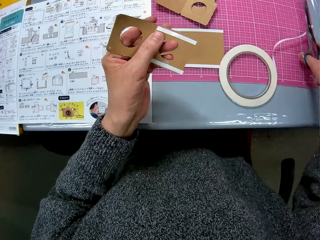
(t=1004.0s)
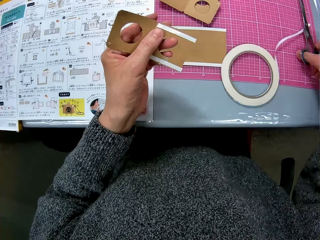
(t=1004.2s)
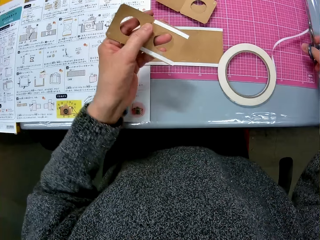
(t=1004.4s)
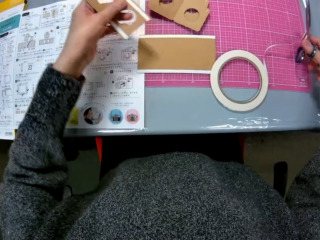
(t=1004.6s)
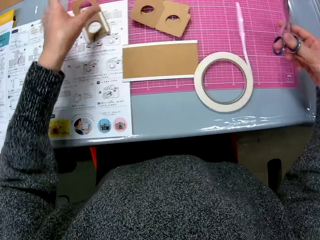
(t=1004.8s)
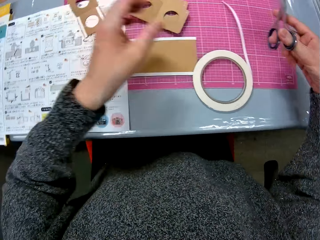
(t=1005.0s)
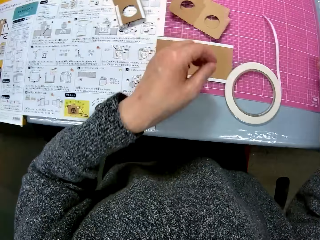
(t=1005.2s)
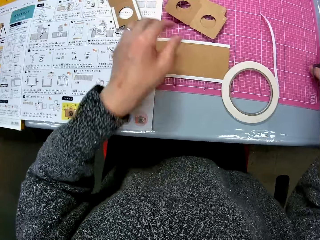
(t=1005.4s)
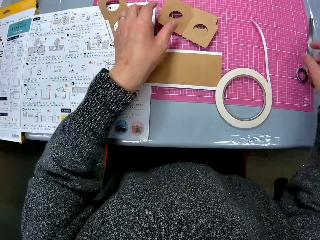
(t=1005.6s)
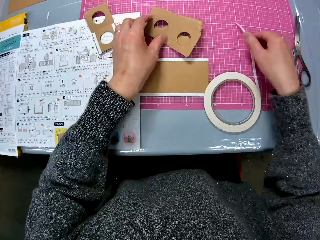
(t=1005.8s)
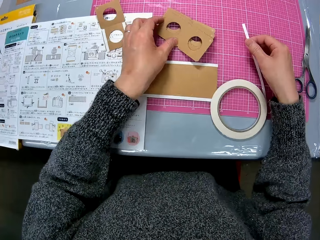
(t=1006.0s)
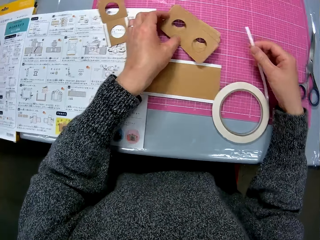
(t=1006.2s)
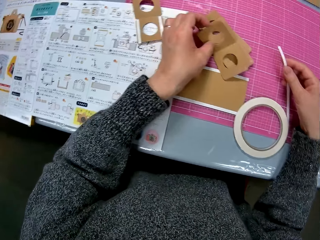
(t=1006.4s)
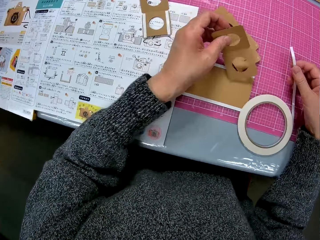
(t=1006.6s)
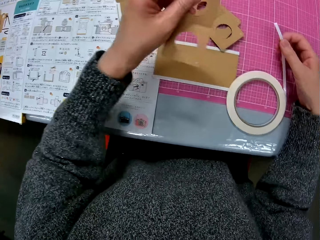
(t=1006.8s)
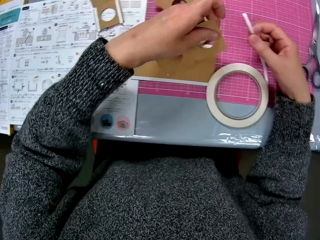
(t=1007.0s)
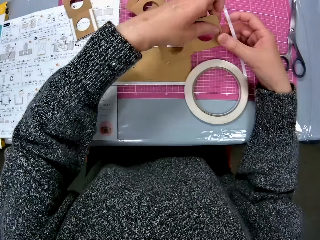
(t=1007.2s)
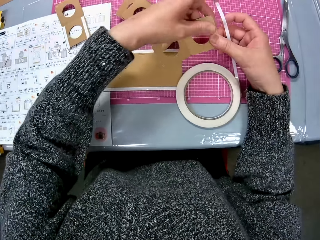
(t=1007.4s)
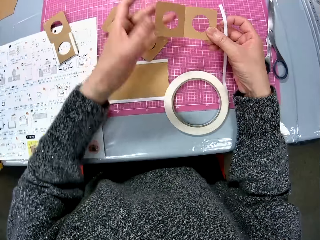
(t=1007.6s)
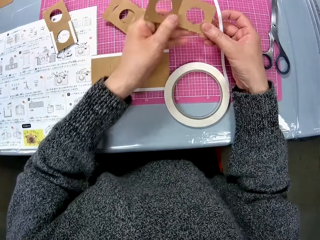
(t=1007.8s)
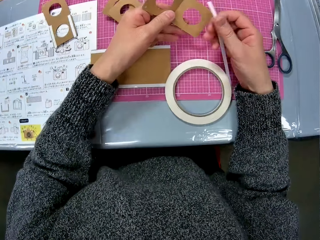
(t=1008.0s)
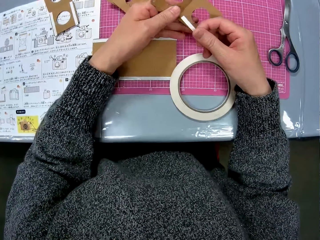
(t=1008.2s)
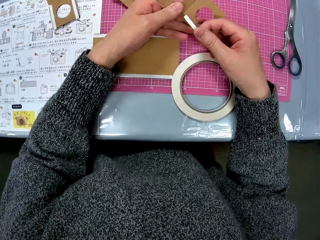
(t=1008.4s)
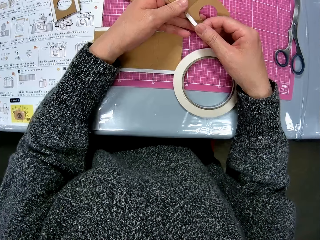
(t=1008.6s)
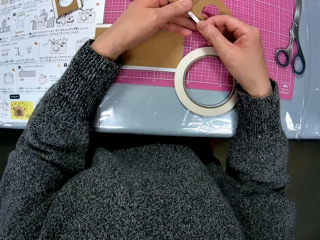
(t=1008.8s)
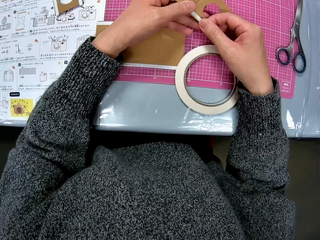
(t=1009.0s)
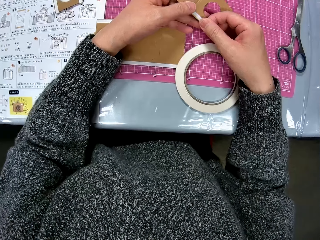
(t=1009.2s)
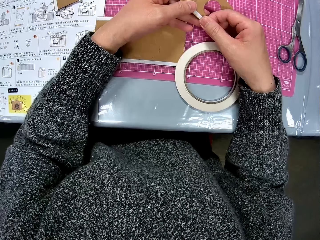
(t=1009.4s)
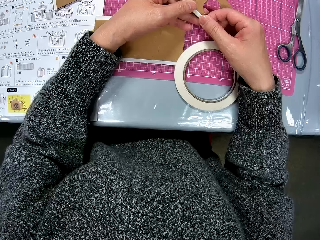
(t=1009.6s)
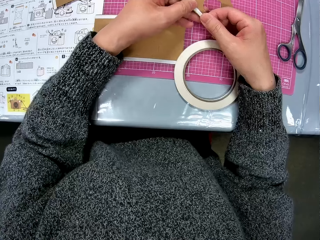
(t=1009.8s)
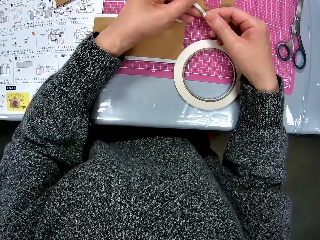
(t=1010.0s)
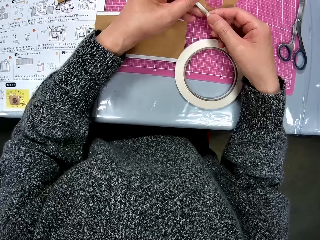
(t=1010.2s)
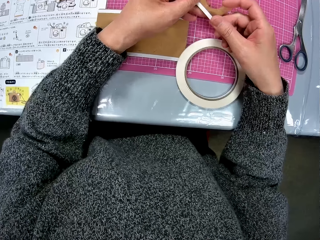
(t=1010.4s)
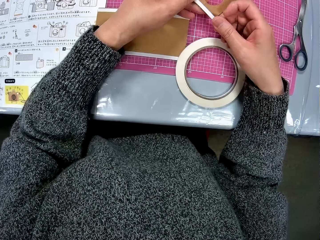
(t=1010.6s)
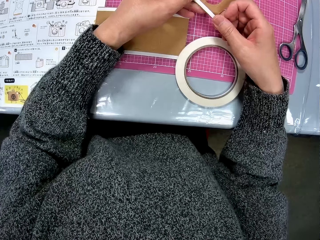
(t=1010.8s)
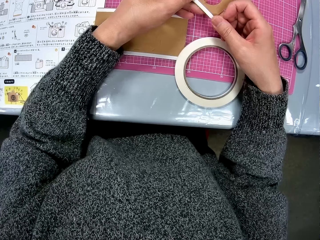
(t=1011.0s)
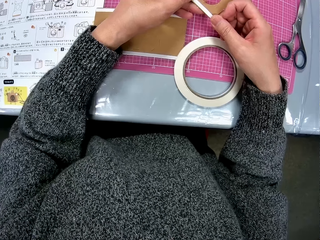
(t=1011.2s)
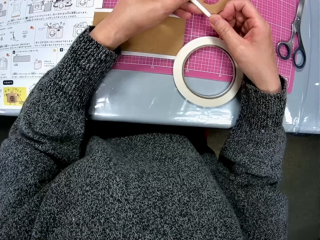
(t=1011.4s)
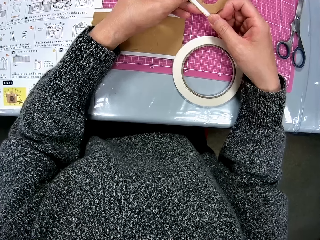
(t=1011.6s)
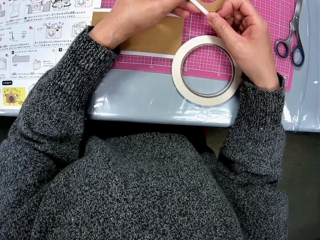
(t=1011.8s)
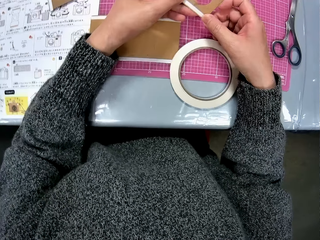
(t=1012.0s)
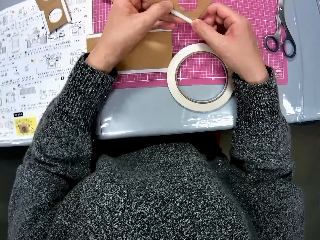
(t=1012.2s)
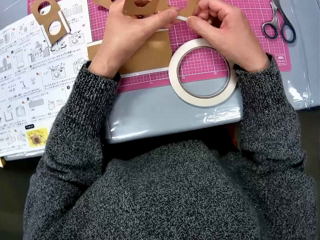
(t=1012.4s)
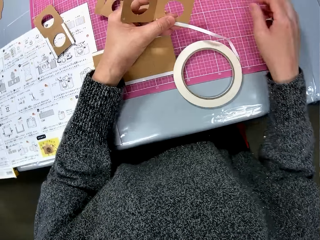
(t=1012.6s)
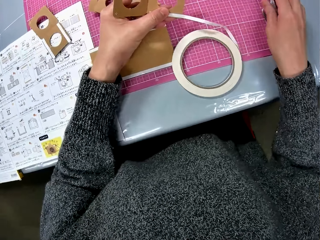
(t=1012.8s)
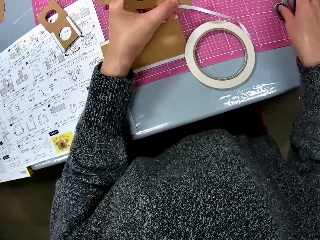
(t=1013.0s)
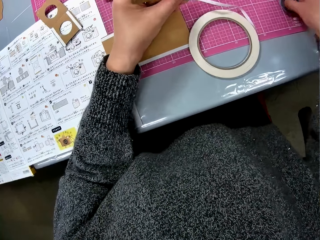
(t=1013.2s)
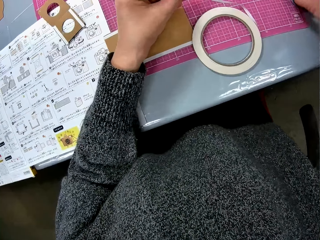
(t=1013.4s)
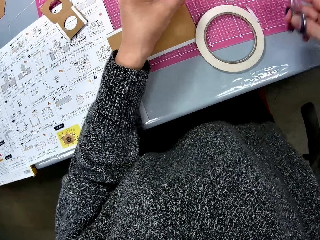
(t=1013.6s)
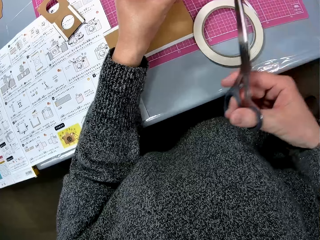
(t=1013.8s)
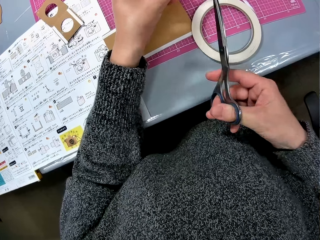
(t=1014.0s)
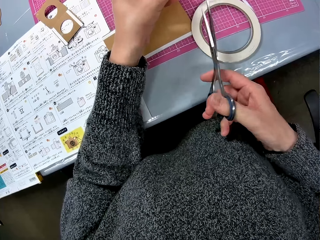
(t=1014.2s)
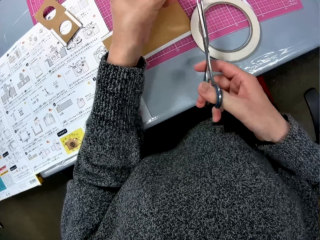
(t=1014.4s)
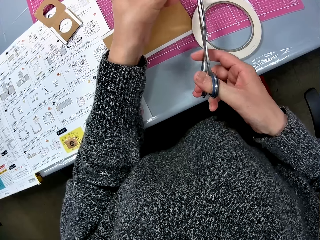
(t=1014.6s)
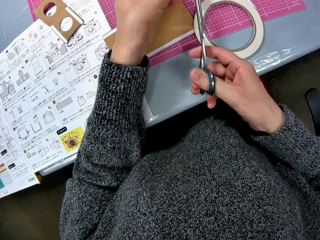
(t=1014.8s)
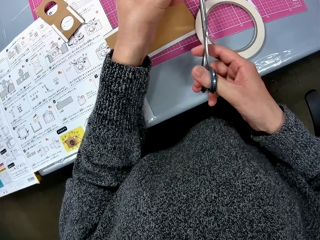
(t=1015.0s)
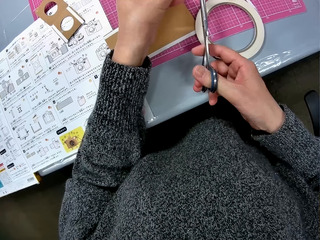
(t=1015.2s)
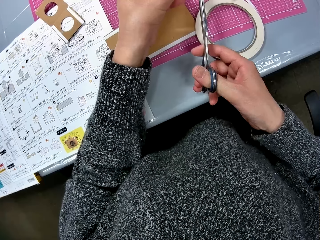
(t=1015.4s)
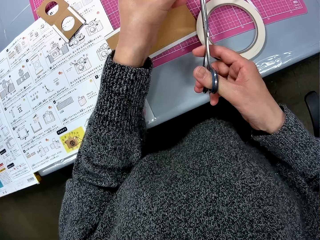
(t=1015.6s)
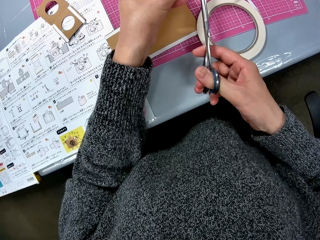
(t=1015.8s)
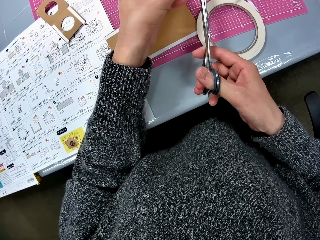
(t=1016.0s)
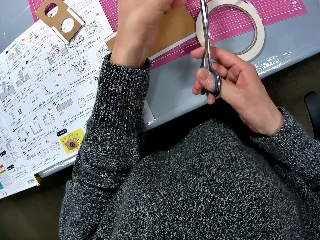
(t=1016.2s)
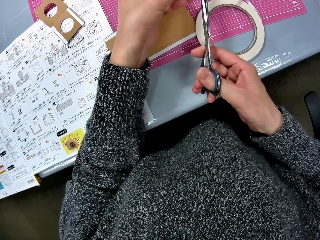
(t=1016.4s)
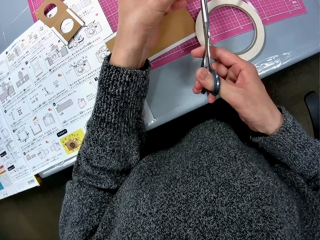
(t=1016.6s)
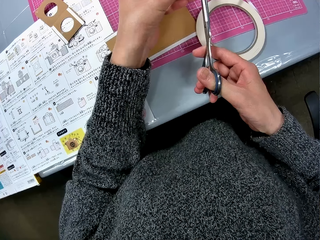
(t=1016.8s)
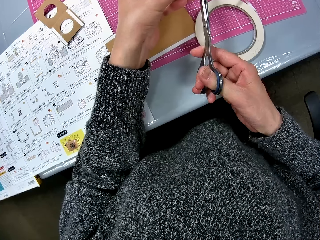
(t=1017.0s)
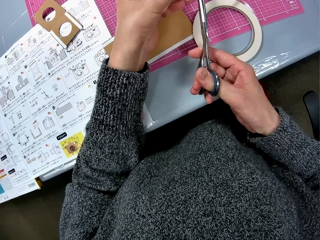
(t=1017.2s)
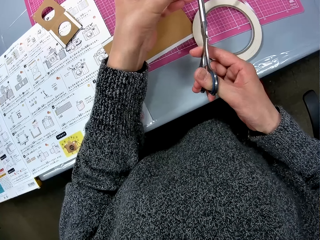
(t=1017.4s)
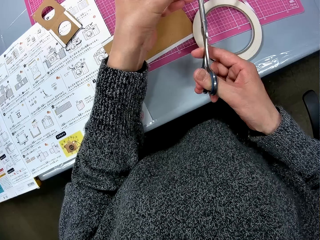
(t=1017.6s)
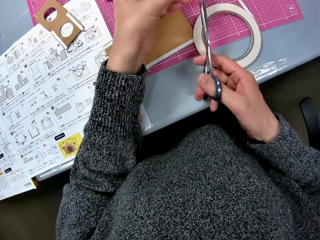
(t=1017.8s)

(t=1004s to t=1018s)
The camera wearer moves her hand backwards. She drops the scissors on the cutting mat on the table. She places the fourth cardboard in her hands at the corner of the table. She moves her hand forwards. She throws the cardboard piece on the manual. She moves her hand towards the masking tape. She places the scissors on the cutting mat. She moves her hand towards the manual tape. She holds the piece with her hand. She picks up the masking tape with her hand. She picks up the fifth cardboard from the sheet with her left hand. She holds the piece with her hands. She moves her hand backwards. She places cello tape on the cardboard. She moves her hand backwards. She holds the pair of scissors with her hand. She picks up the scissors from the table with her right hand. She moves her hand towards the cardboard piece. She cuts the cello tape on the cardboard with the scissors in her right hand.

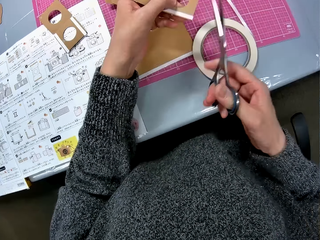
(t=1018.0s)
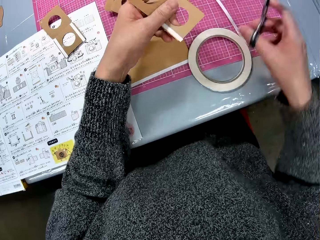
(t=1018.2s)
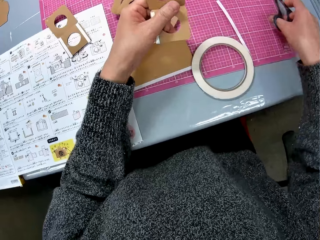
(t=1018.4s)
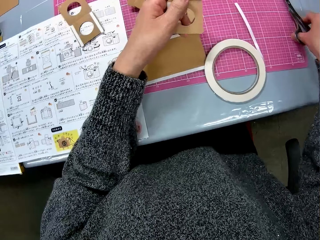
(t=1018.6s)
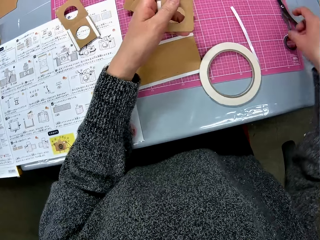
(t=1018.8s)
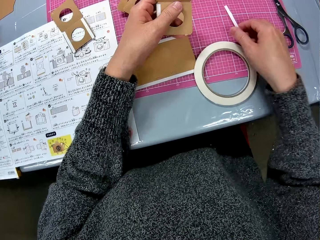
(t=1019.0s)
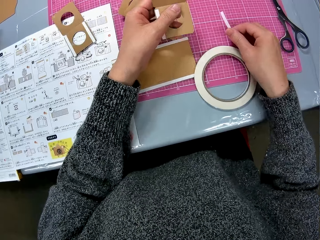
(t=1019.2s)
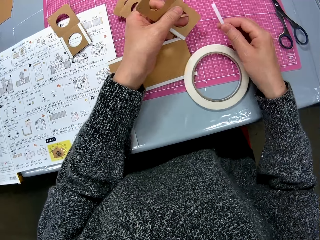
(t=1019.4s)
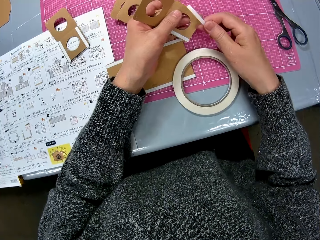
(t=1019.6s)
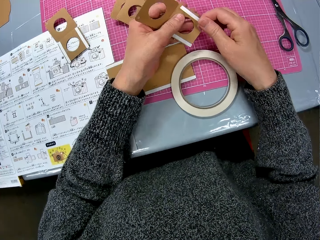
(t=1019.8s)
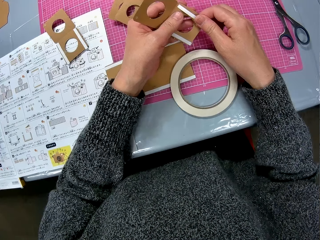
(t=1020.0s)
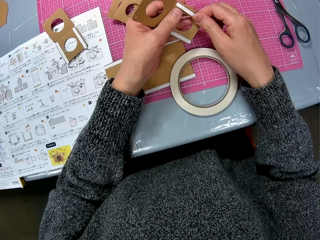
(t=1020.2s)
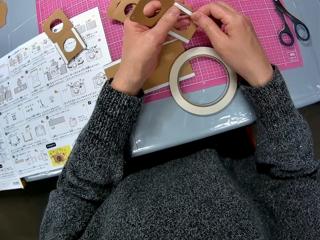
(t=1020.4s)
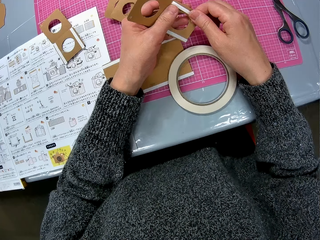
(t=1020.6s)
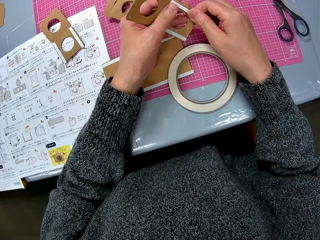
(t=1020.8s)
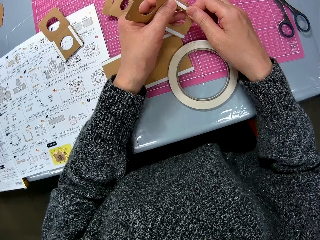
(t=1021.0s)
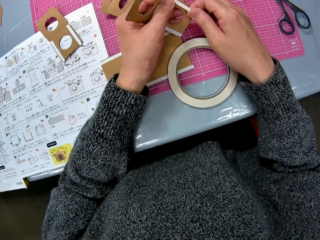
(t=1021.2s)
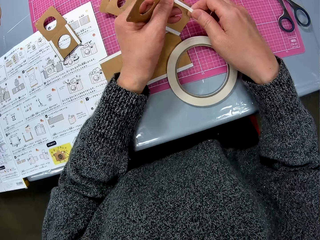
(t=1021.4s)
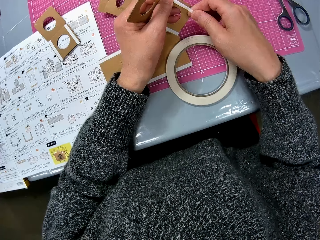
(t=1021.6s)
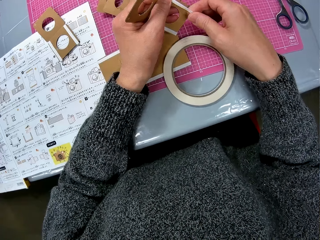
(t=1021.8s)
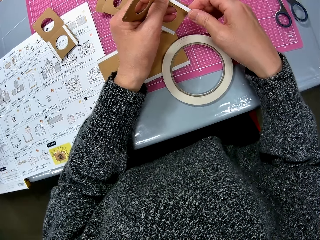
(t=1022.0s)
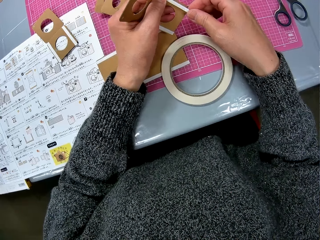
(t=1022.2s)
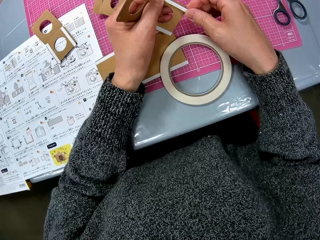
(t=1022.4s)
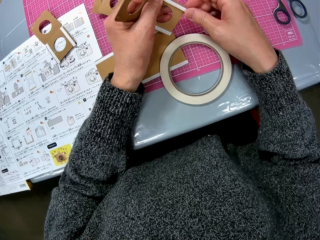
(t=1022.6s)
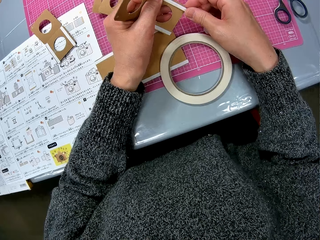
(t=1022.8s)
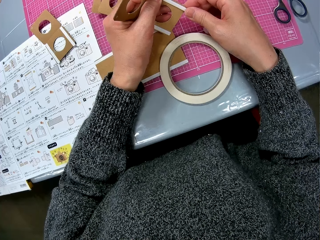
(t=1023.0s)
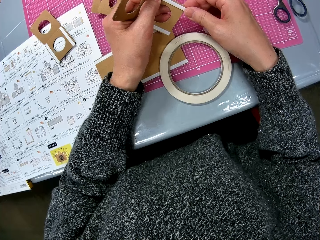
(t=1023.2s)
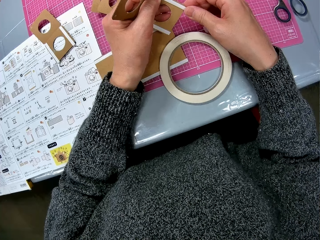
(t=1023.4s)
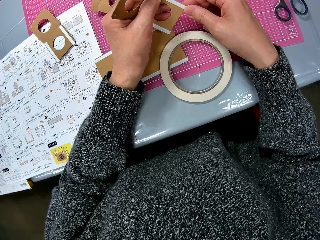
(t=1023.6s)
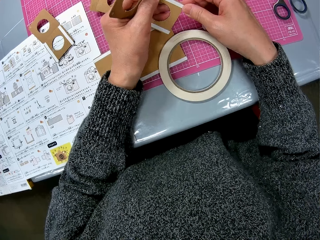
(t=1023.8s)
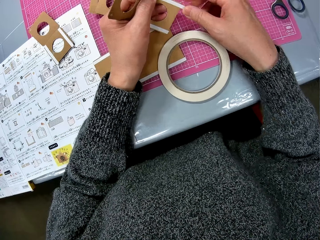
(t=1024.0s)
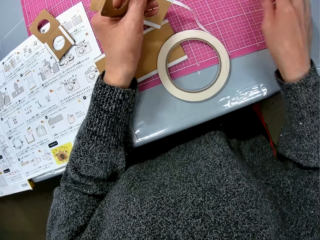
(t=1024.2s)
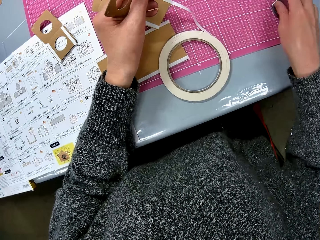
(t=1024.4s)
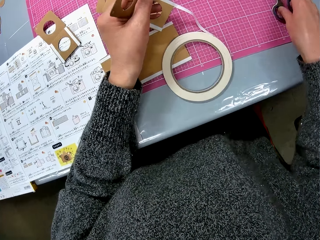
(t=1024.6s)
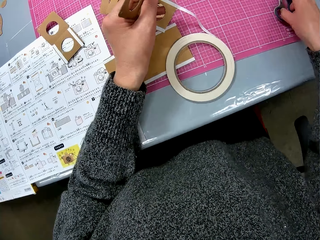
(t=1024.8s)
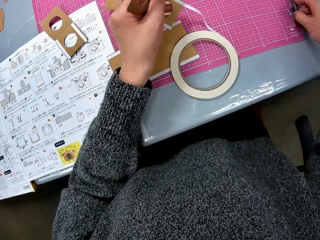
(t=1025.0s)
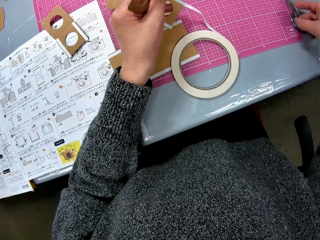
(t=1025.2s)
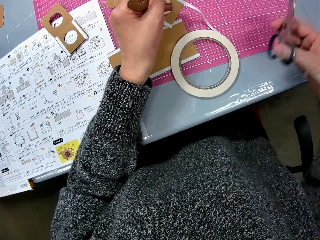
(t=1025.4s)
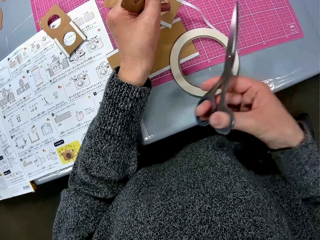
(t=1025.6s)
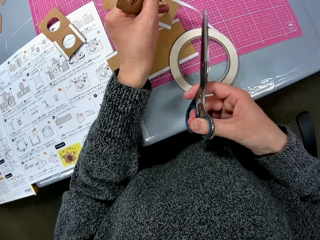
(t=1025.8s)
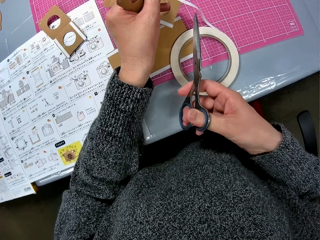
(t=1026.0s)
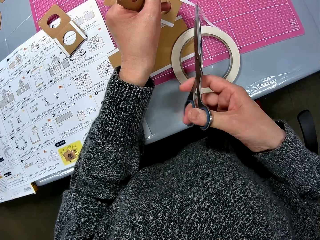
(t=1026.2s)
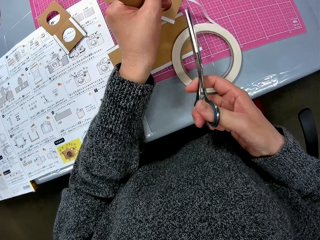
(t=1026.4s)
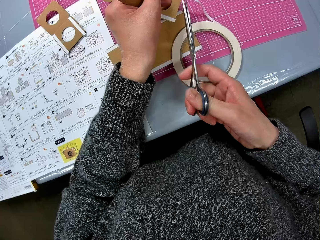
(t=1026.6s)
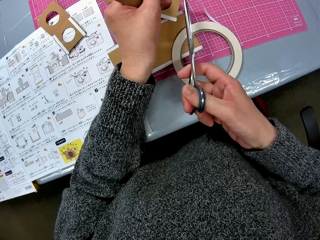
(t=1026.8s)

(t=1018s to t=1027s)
The camera wearer moves her hand backwards. She drops the scissors on the cutting mat on the table. She moves her hand towards the cardboard piece. She holds the tape with her hand and pulls on the tape with her hand. She places cello tape on the same cardboard. She moves her hand backwards. She picks up the scissors from the table with her right hand. She moves her hand towards the masking tape.
